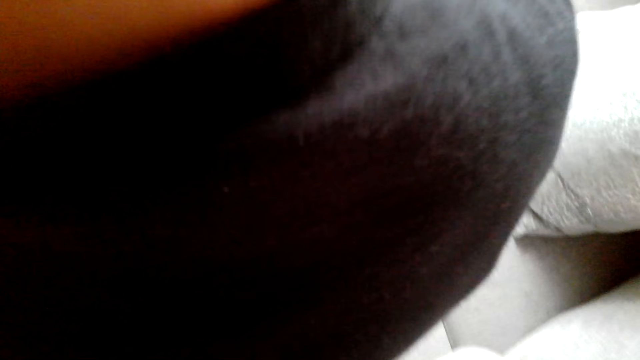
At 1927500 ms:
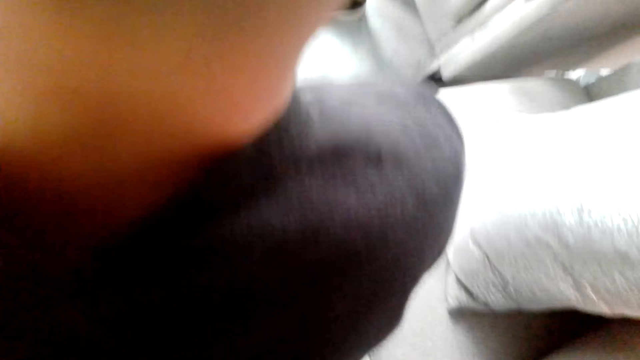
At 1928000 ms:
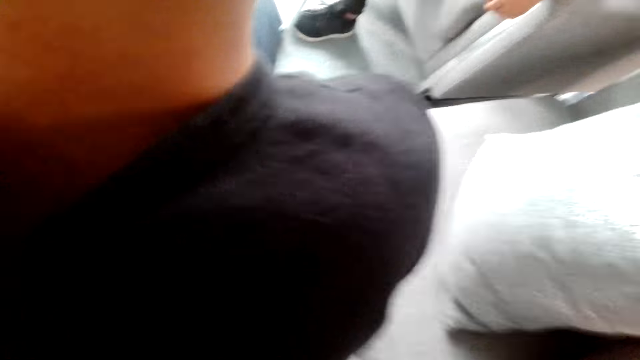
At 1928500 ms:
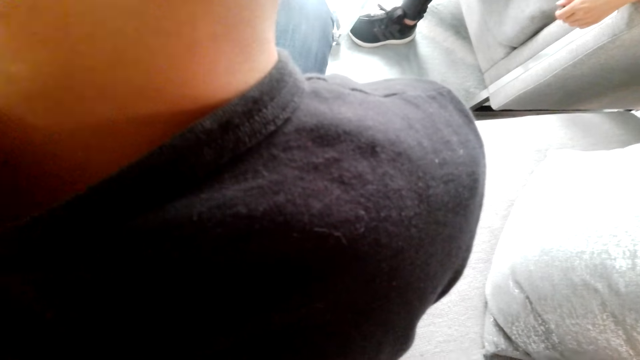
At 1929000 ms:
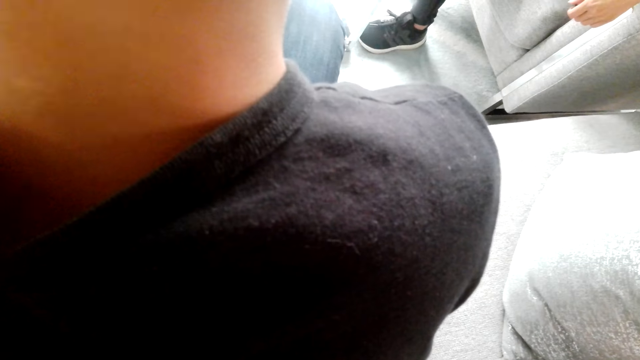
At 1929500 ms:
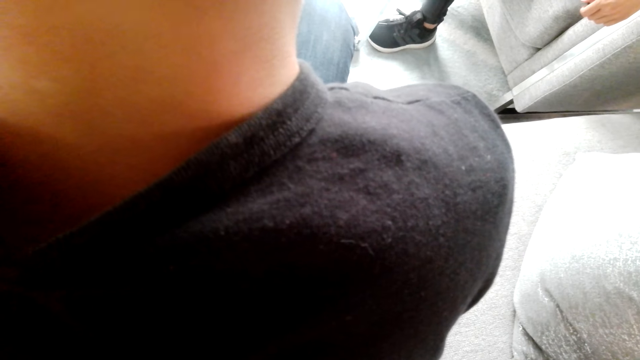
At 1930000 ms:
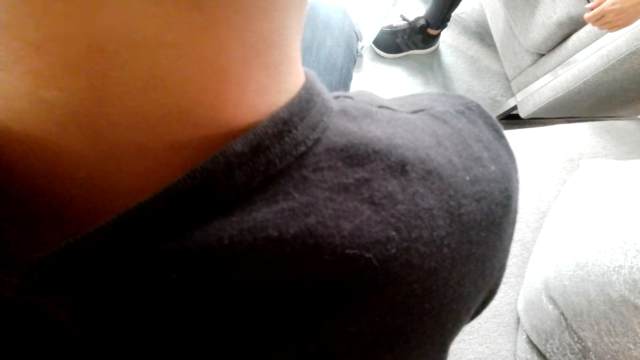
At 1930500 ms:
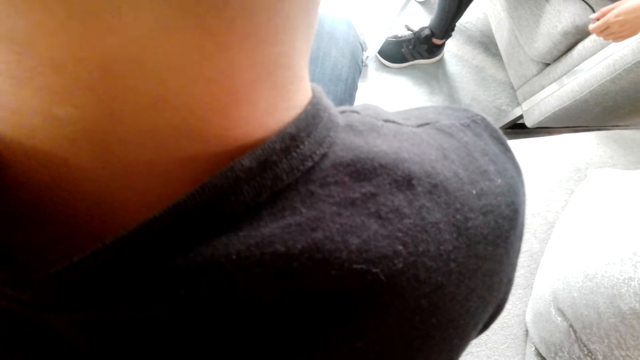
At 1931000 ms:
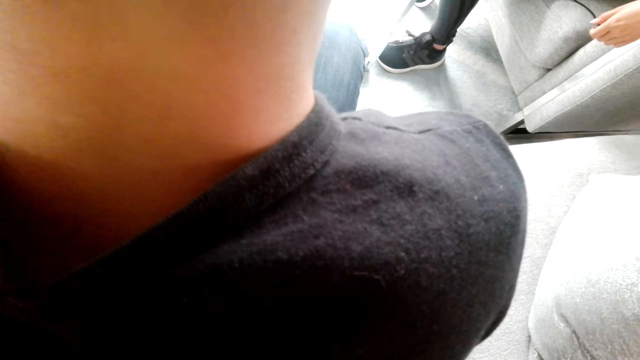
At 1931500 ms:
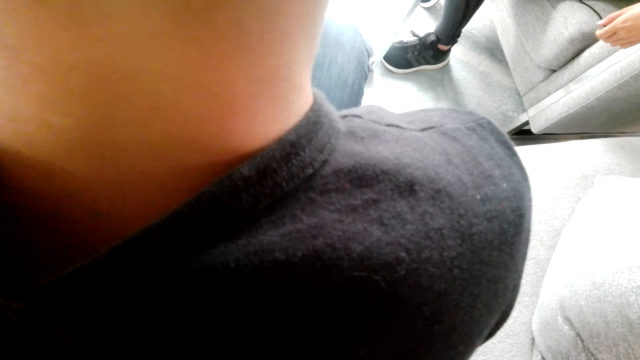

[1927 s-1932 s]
The camera wearer talks. They look around.
